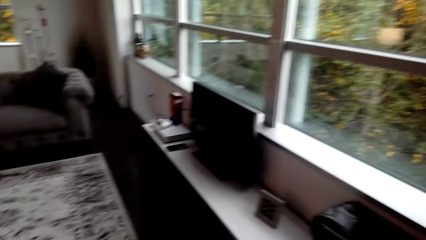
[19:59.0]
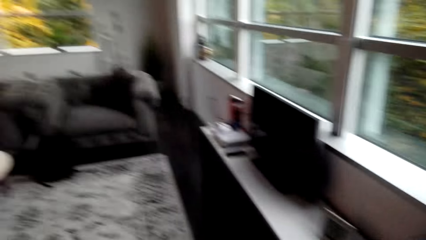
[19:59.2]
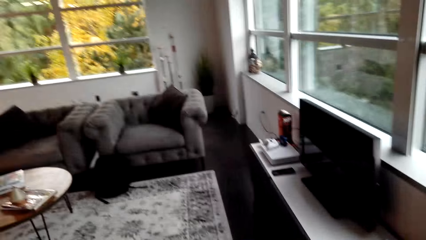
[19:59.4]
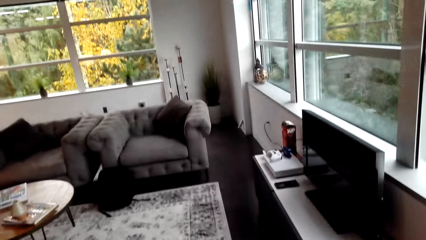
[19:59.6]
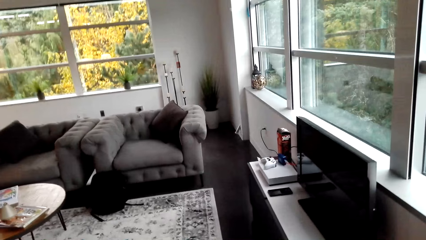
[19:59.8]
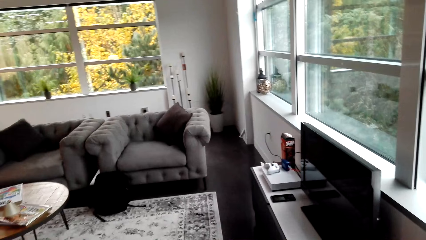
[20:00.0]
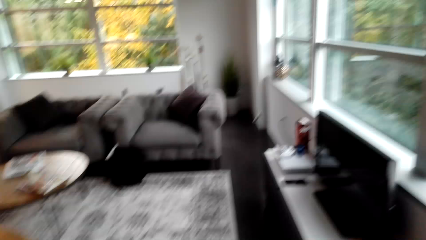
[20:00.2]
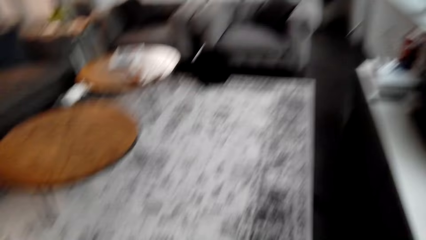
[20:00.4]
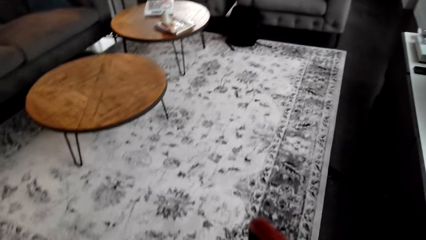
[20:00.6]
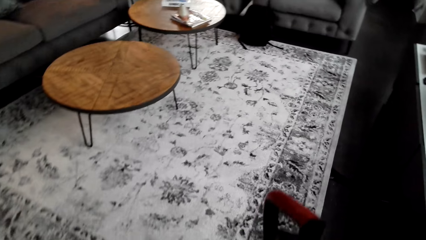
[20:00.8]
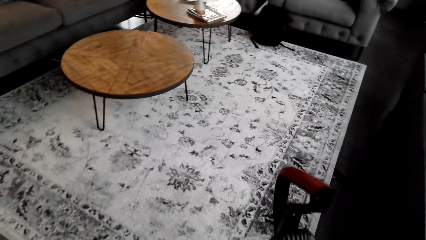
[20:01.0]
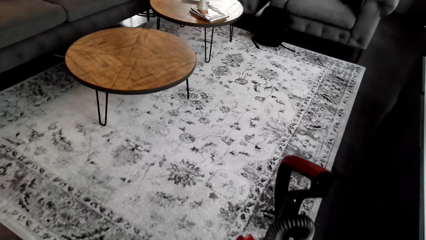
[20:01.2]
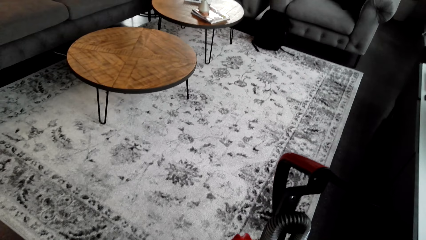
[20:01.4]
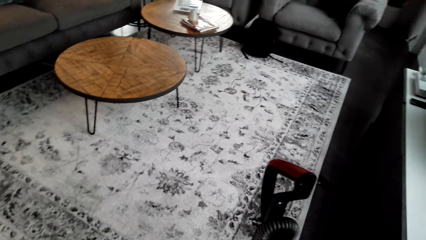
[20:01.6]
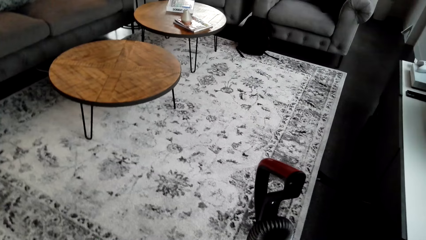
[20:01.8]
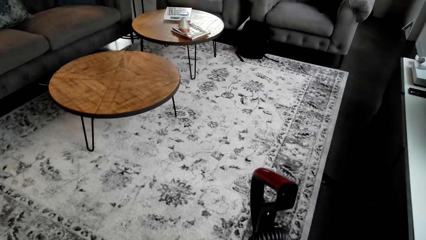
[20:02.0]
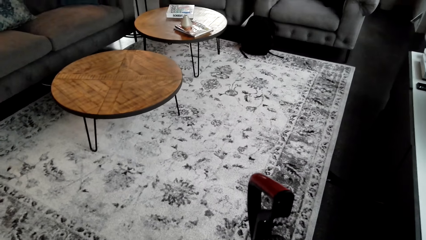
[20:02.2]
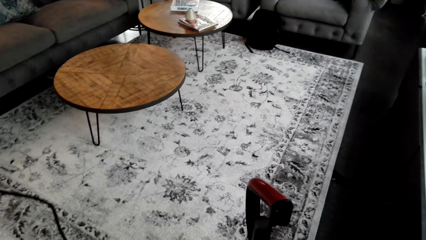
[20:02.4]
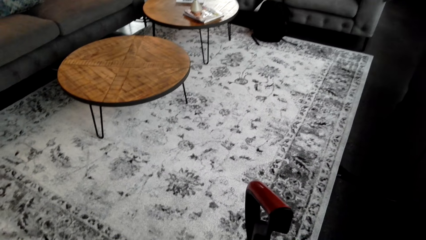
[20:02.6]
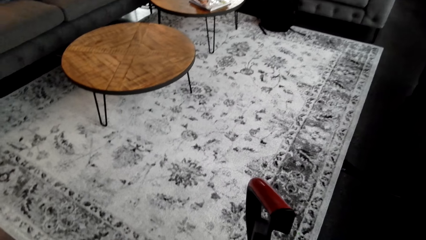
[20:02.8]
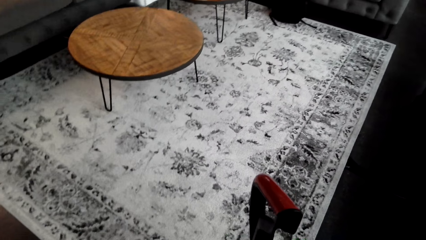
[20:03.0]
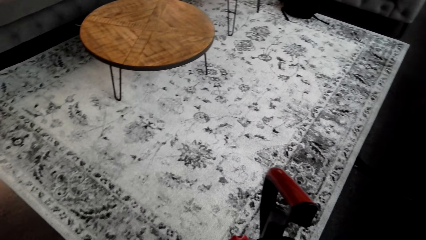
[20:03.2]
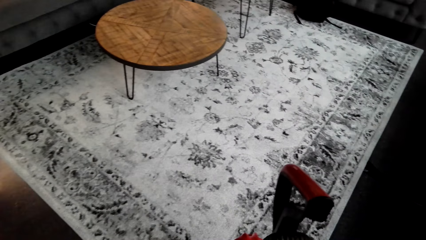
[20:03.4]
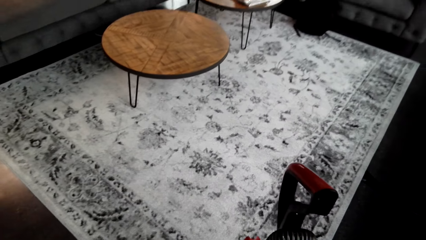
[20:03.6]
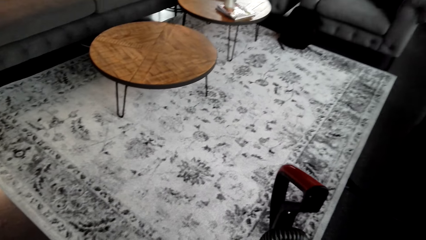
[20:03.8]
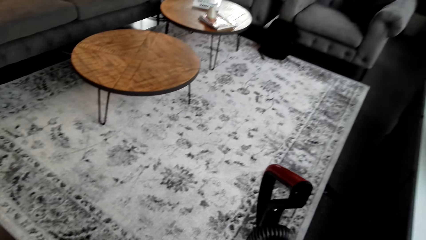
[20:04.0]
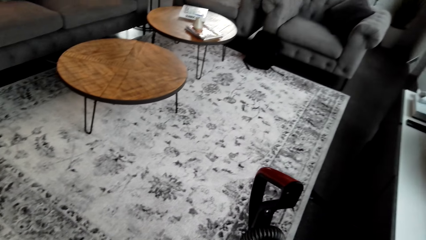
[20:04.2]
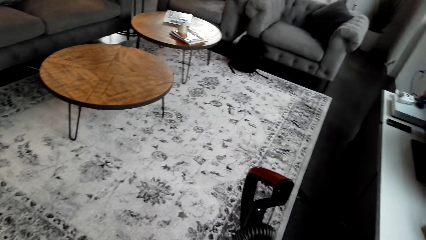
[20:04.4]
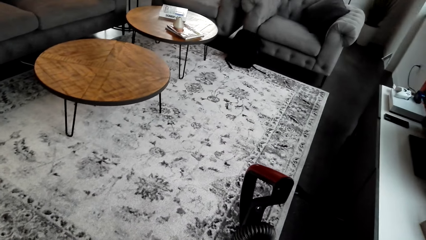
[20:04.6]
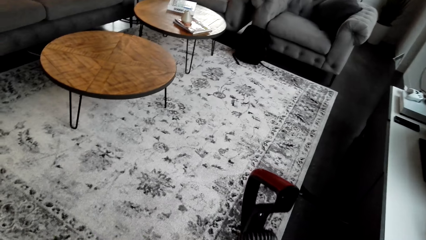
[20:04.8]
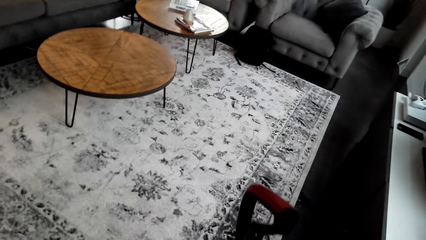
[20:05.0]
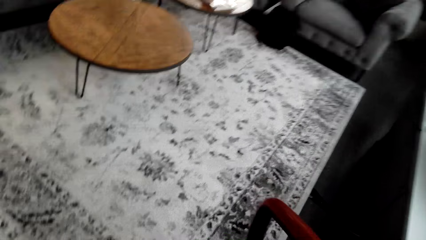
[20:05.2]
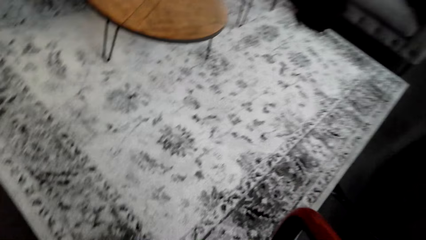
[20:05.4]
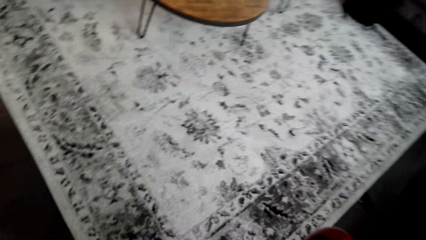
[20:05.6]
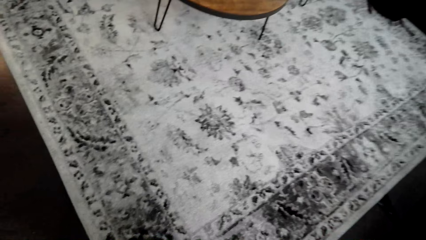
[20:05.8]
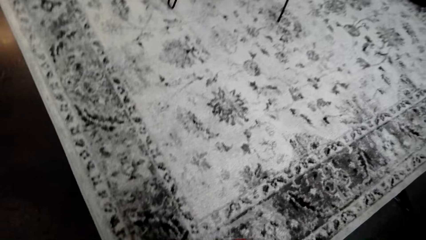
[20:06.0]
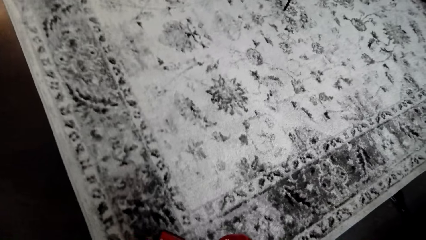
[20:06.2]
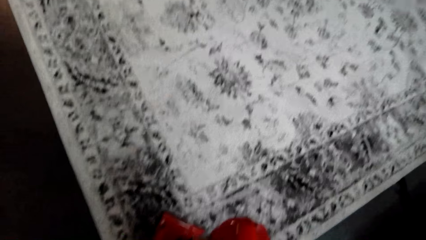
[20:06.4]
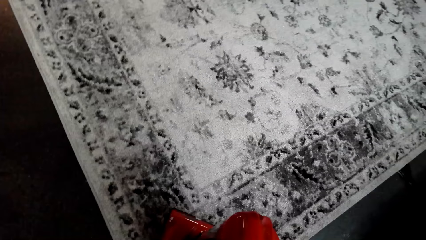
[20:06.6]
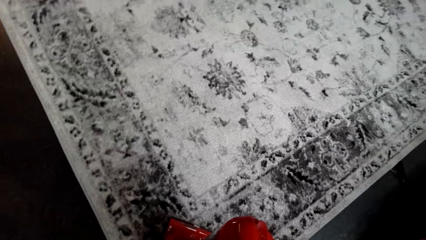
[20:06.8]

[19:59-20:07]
The camera wearer puts the vacuum cleaner on the floor. They move the vacuum cleaner in the room. They unfold a cable.

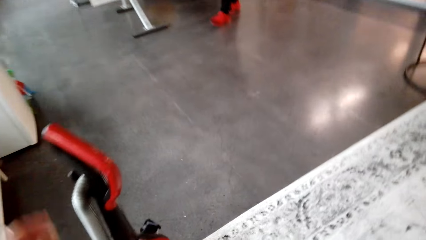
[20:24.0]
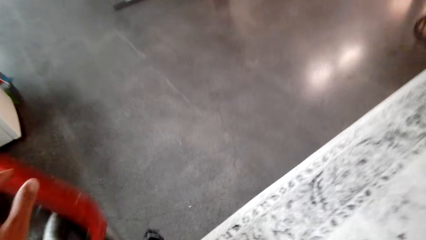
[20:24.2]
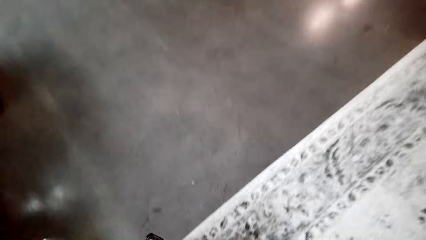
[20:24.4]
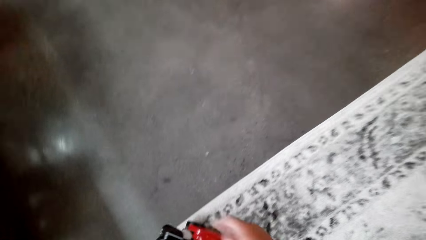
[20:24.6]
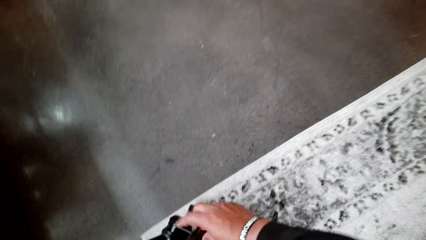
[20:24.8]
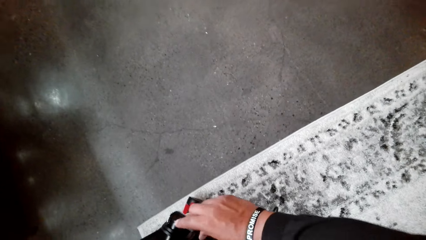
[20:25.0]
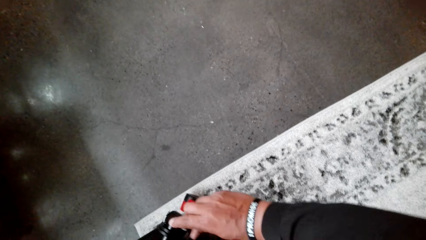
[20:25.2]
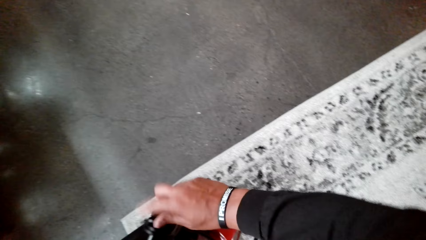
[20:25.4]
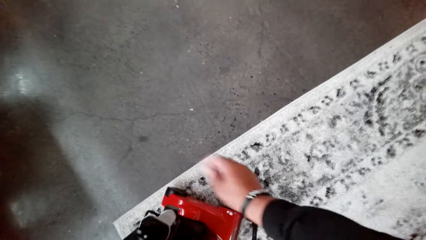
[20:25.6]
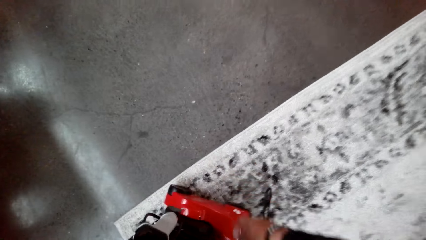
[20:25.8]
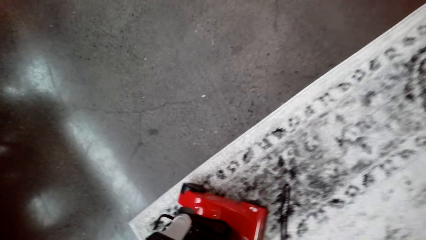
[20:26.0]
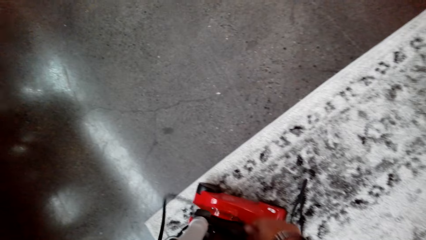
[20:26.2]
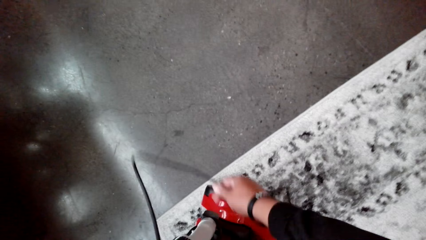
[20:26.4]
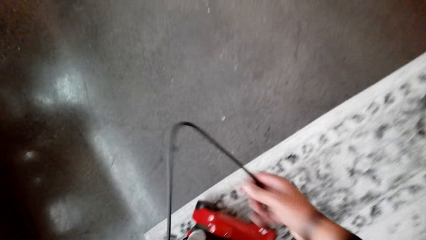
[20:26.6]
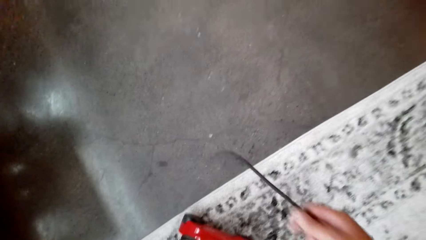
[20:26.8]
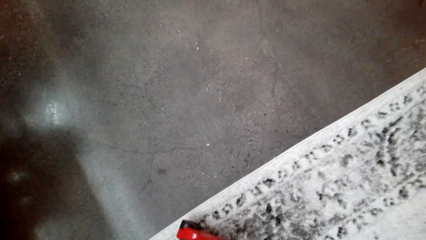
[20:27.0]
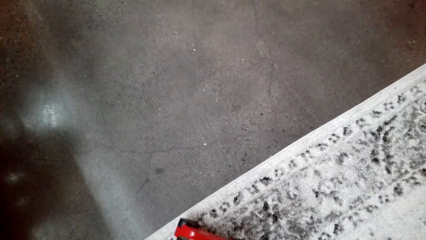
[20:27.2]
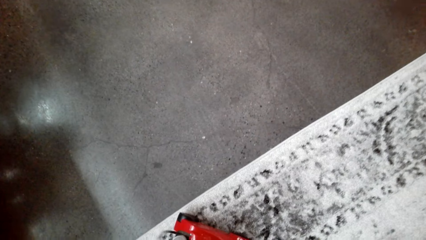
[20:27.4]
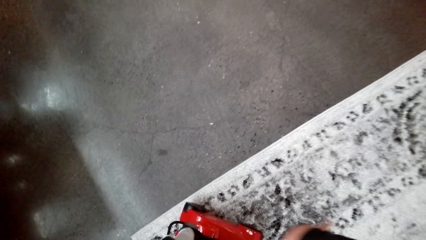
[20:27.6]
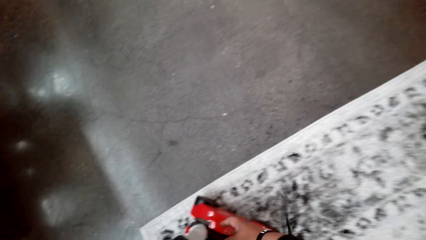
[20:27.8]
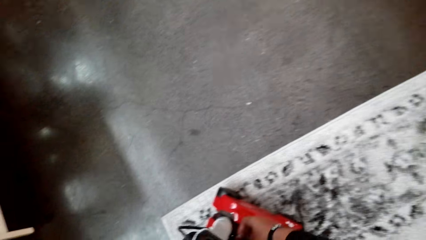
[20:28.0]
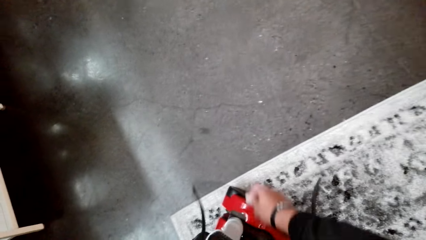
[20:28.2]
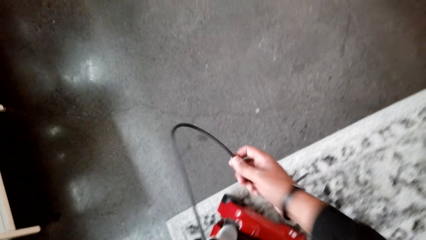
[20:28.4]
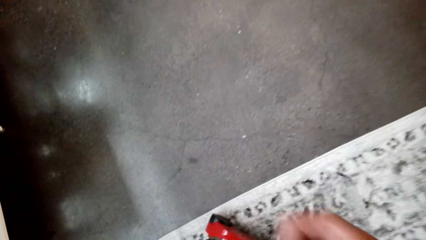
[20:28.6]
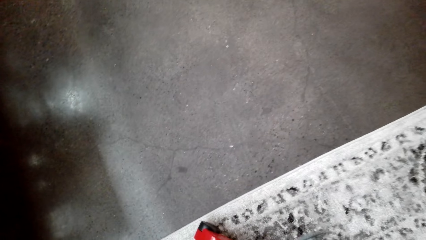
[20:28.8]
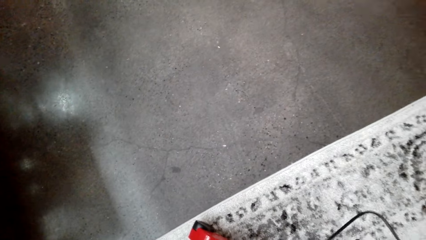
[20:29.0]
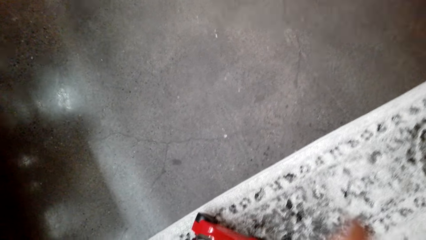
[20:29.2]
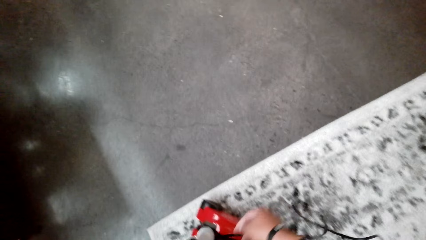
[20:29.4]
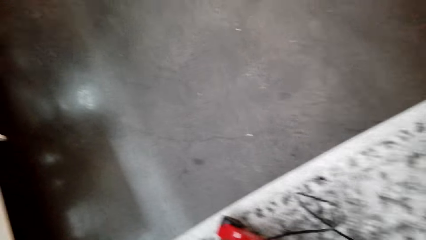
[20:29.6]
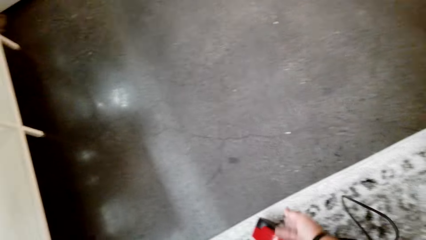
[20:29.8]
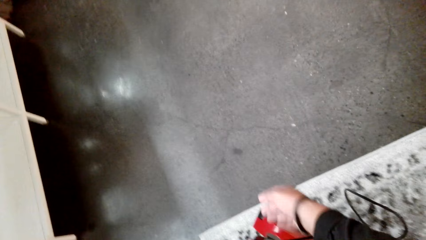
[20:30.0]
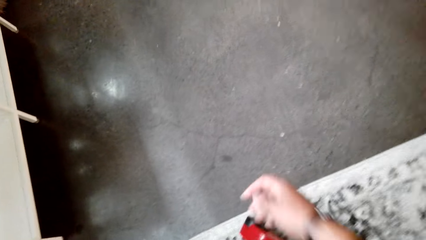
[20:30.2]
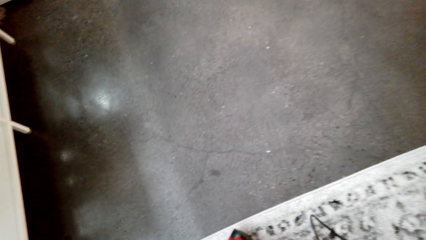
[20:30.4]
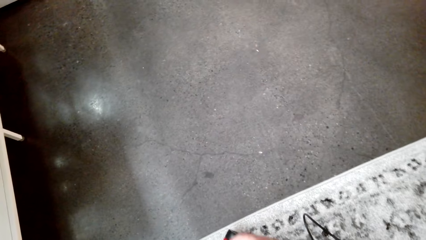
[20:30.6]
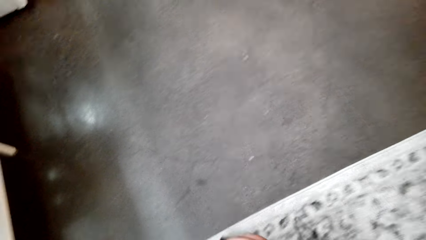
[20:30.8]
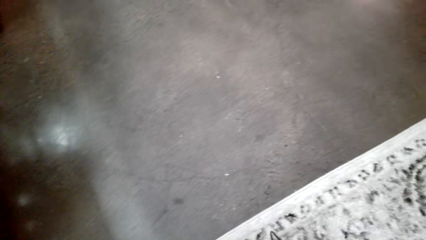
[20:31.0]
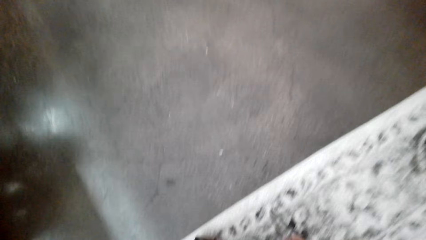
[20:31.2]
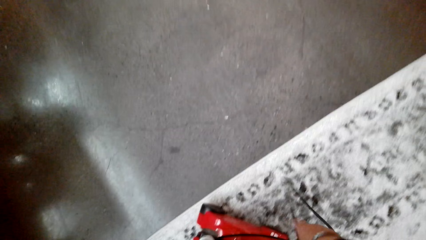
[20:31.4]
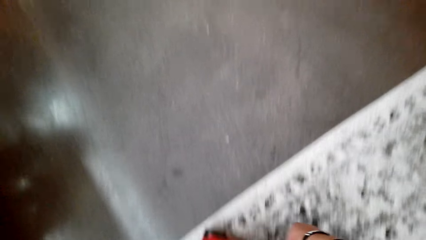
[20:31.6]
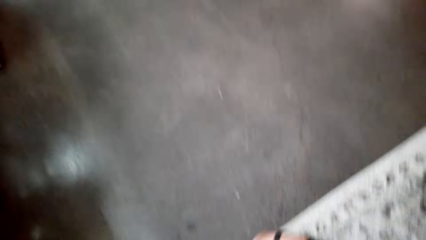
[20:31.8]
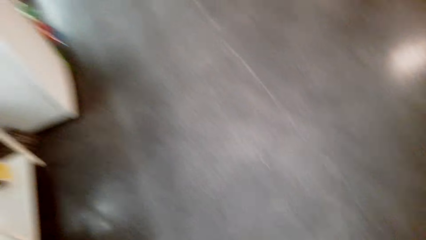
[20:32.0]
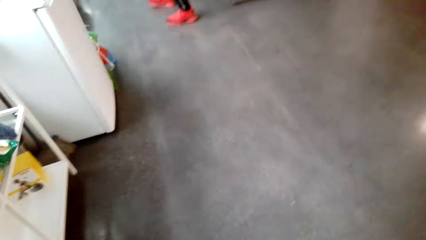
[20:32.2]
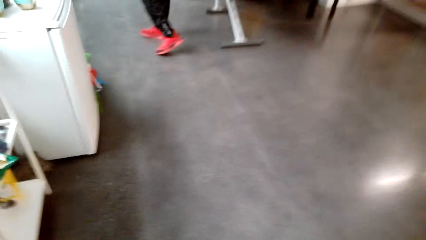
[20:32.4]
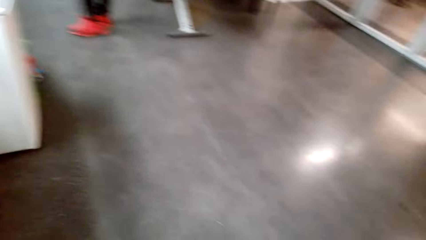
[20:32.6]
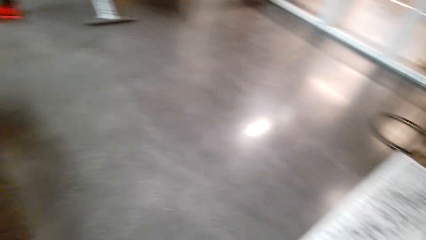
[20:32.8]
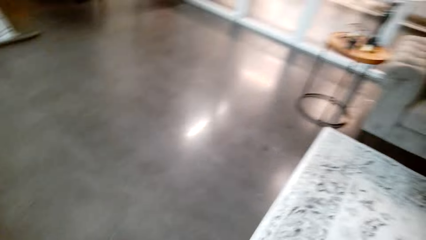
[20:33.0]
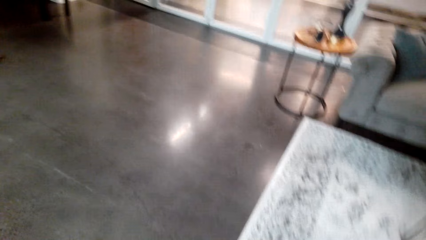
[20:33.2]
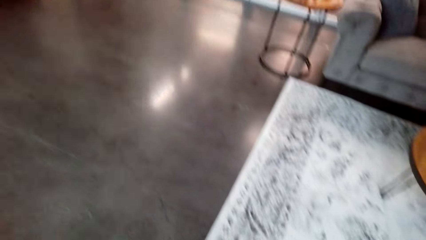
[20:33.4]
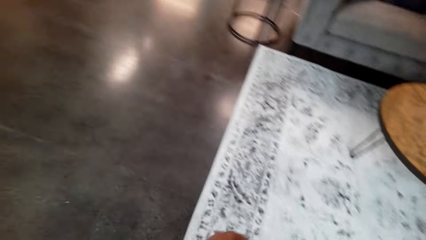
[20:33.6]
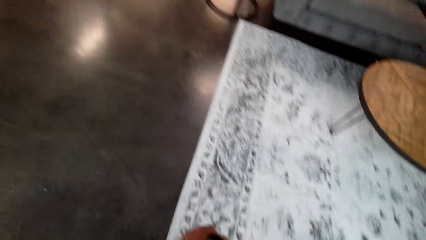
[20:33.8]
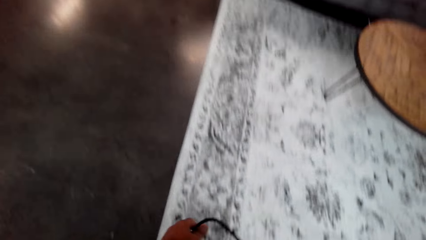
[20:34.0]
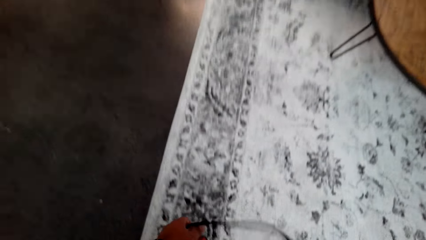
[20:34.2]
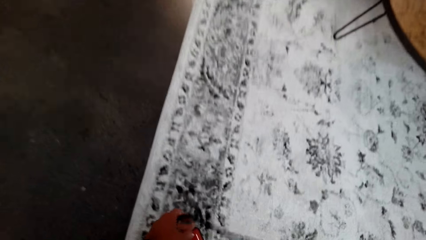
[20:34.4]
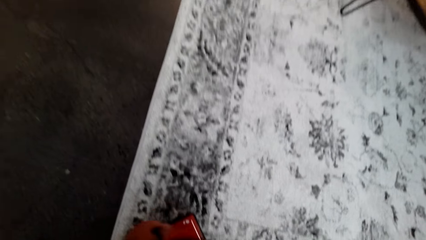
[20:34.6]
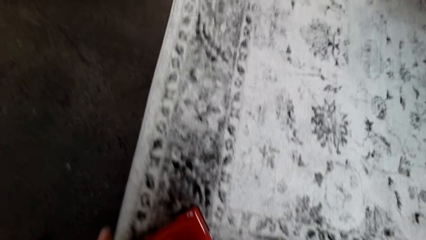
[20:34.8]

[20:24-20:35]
The camera wearer operates the vacuum cleaner in the room. They switch on the vacuum cleaner.
